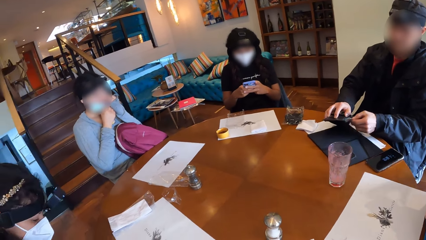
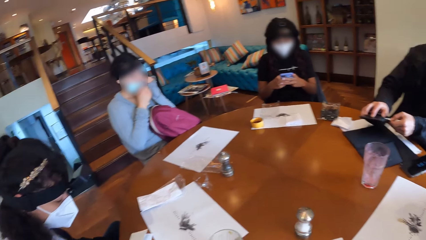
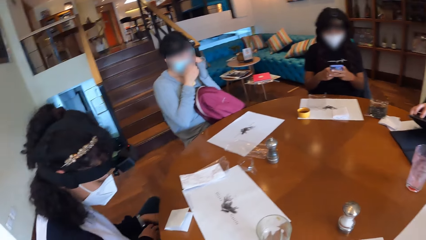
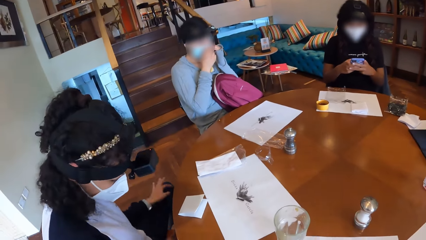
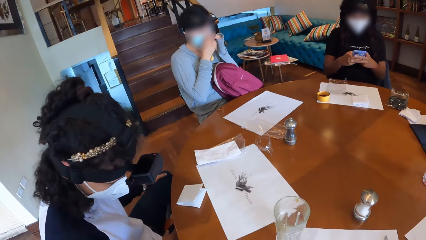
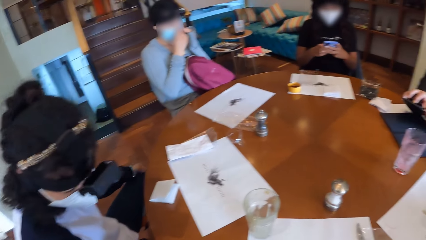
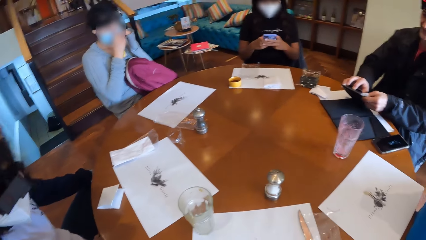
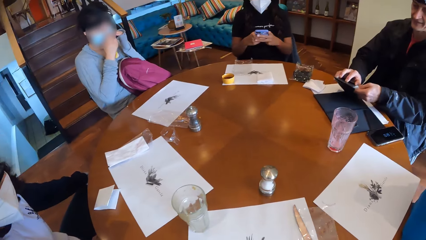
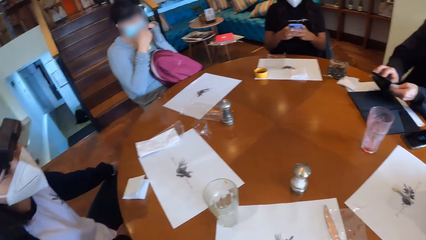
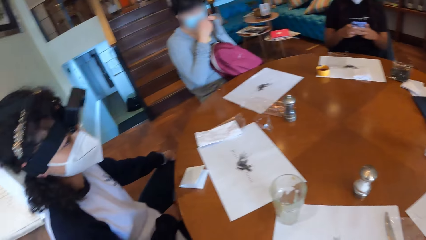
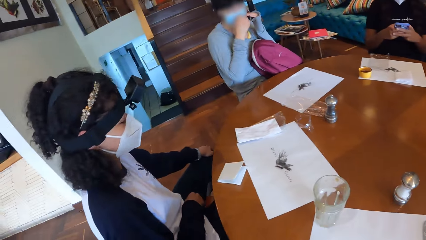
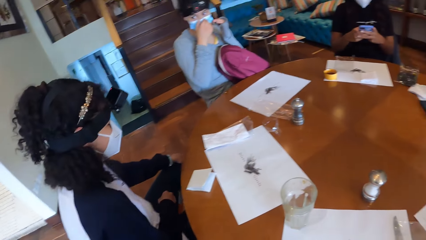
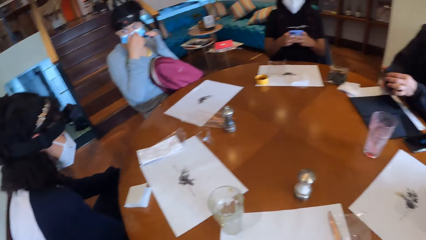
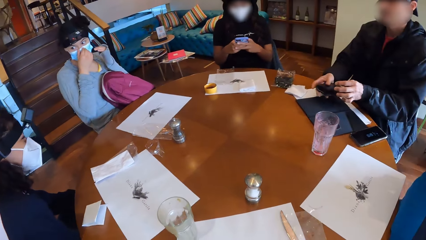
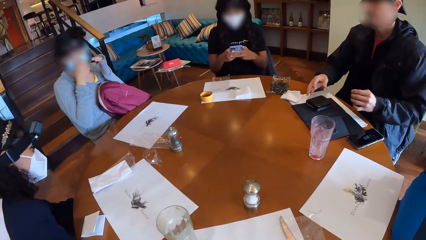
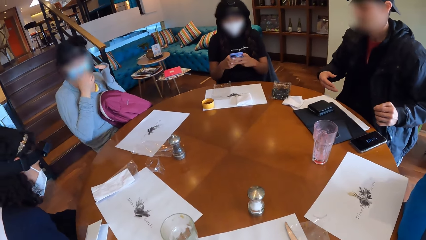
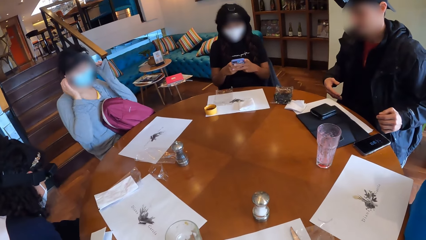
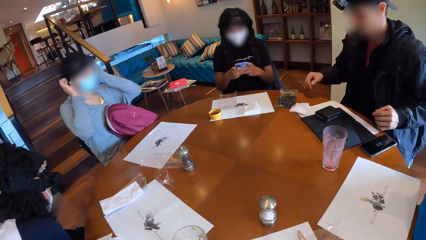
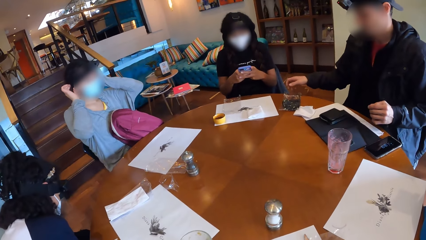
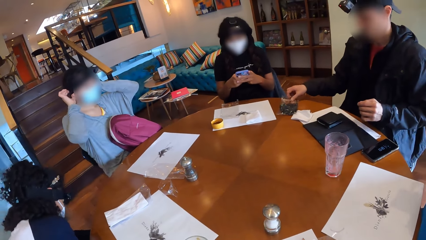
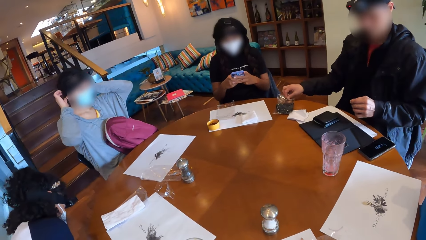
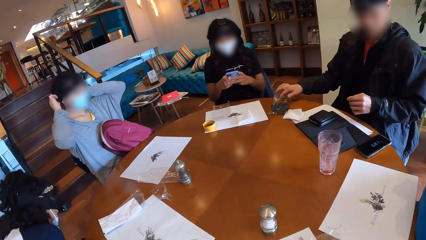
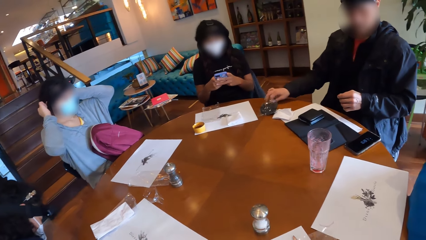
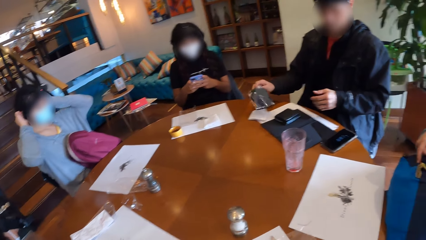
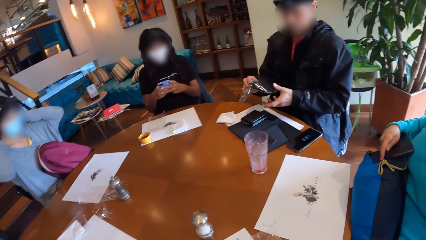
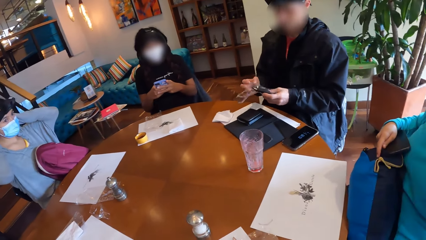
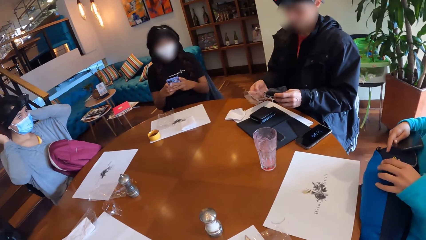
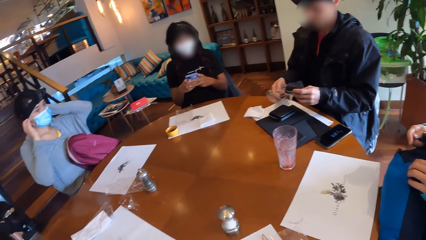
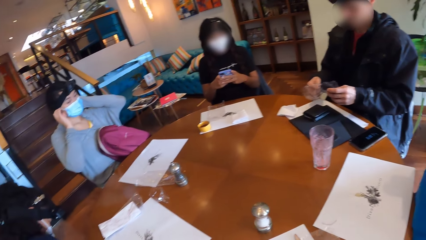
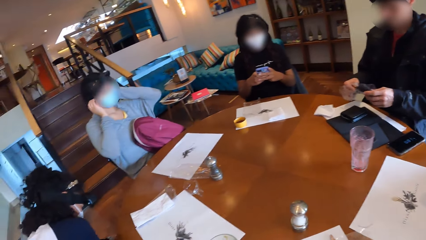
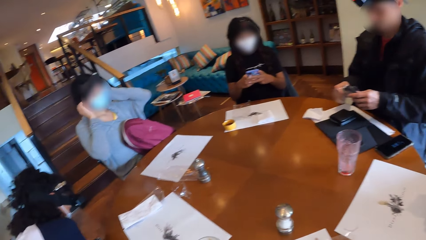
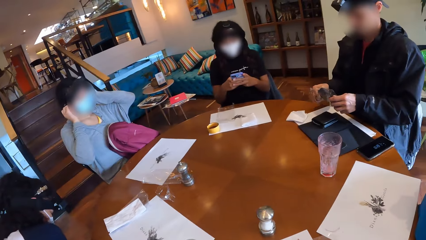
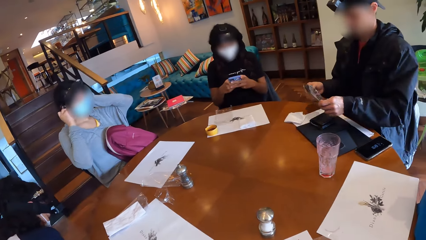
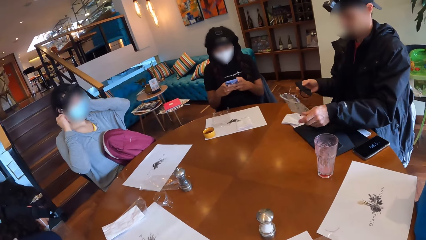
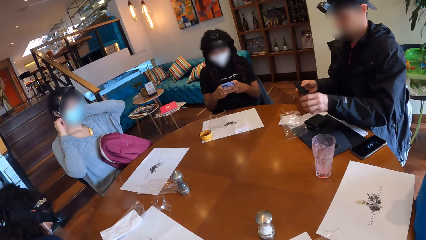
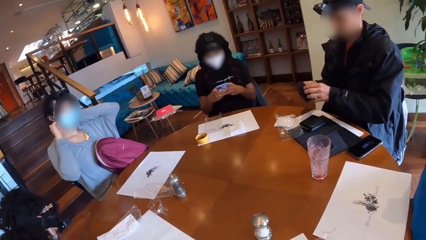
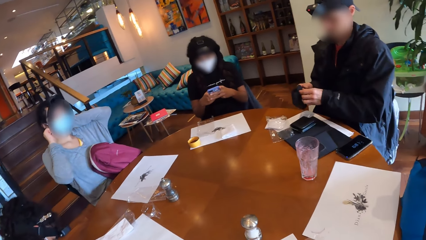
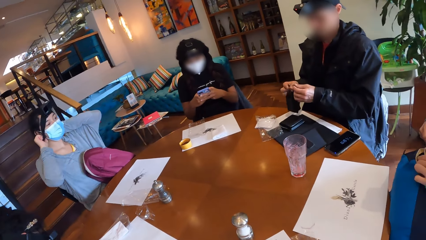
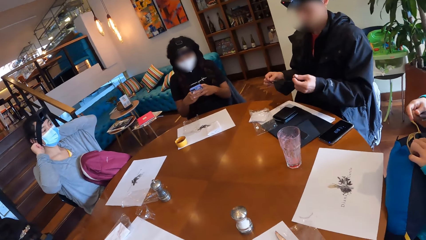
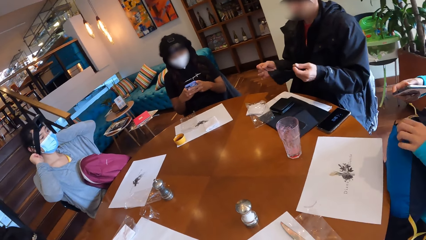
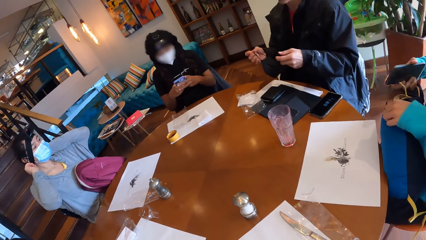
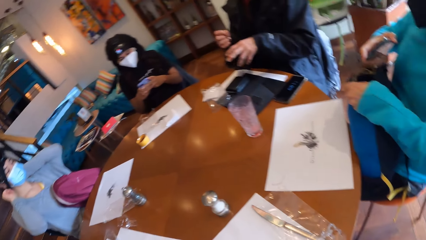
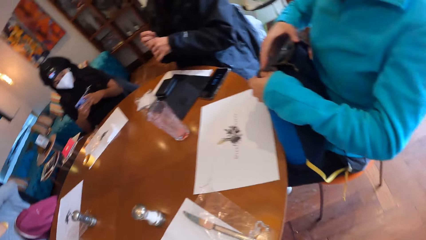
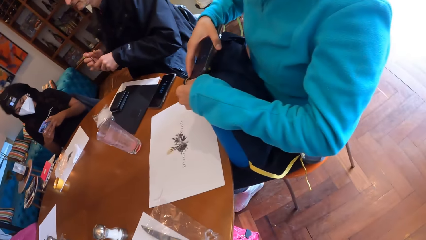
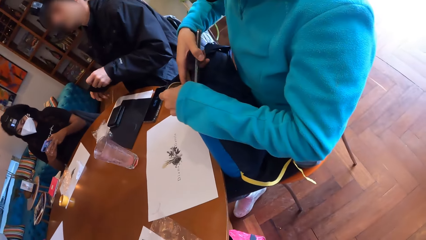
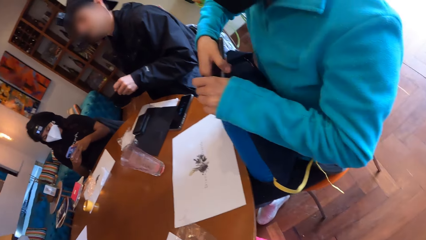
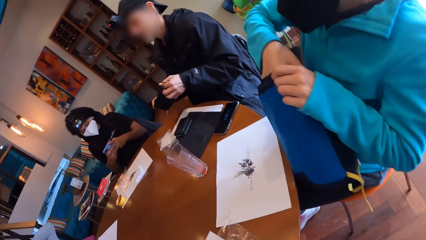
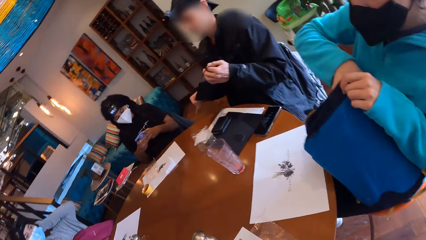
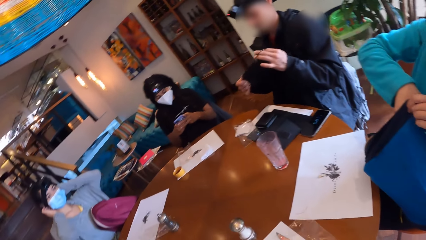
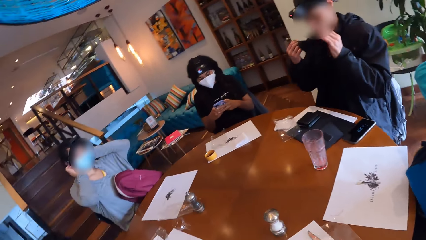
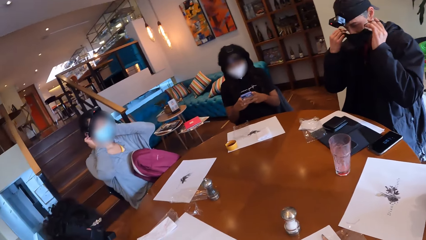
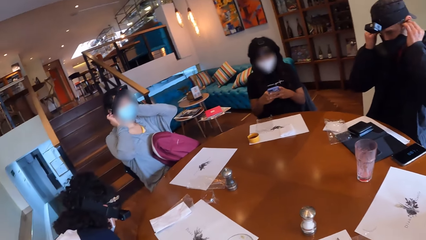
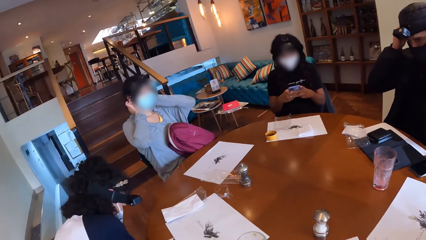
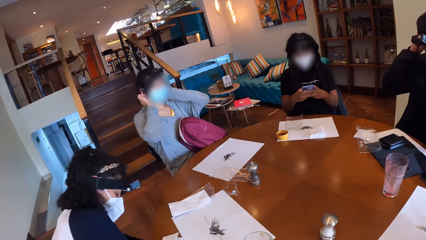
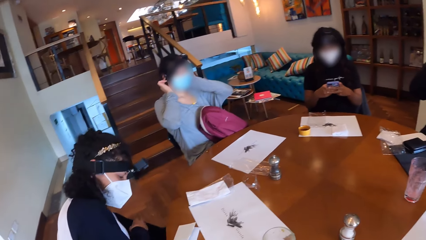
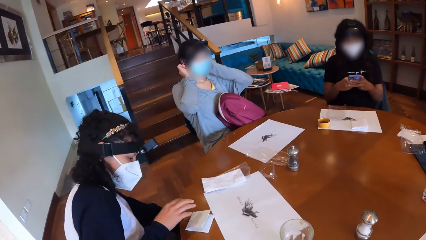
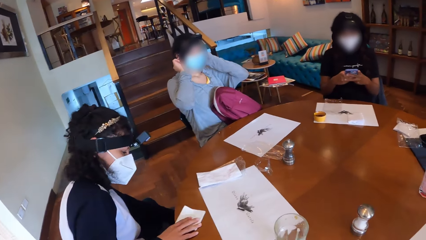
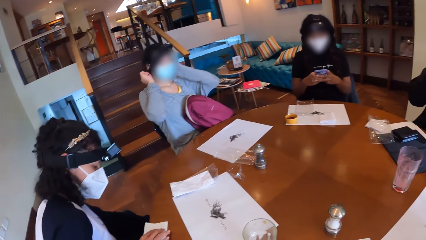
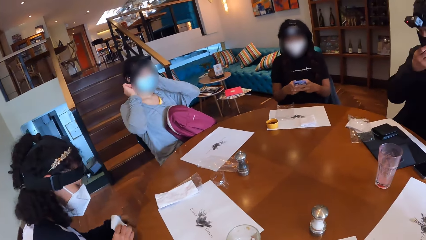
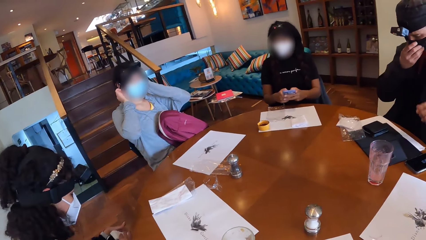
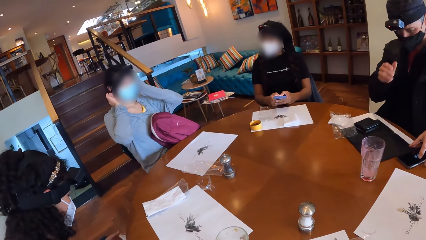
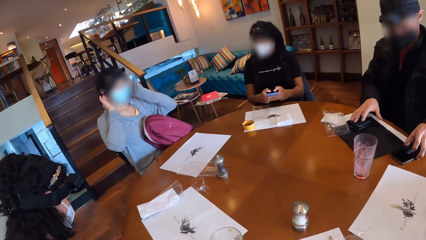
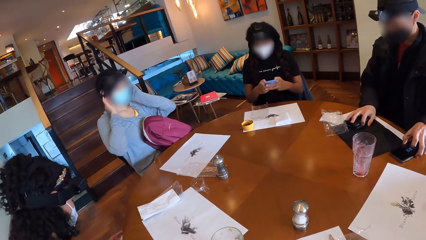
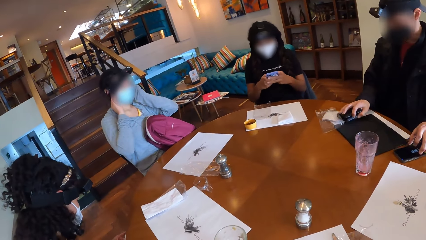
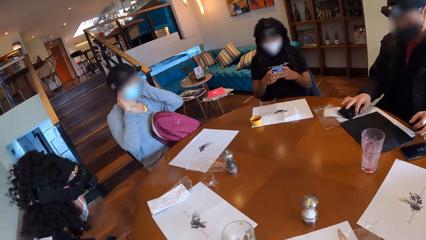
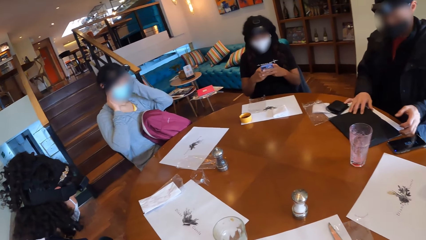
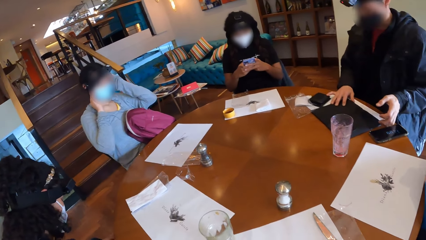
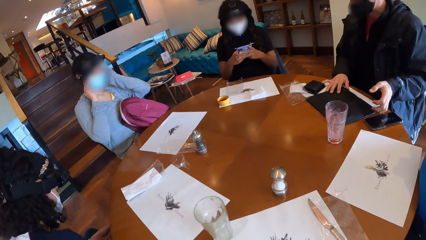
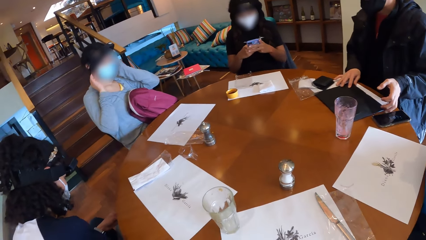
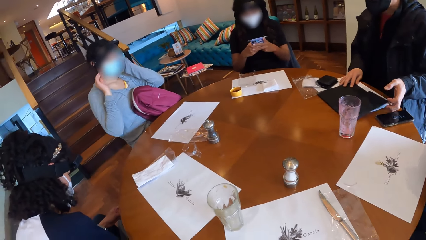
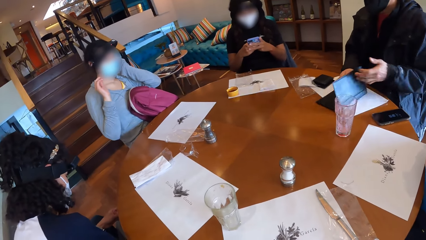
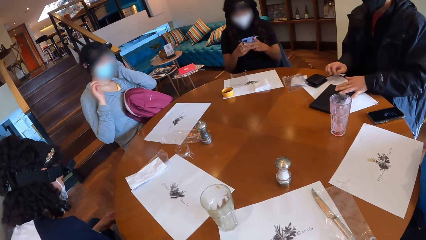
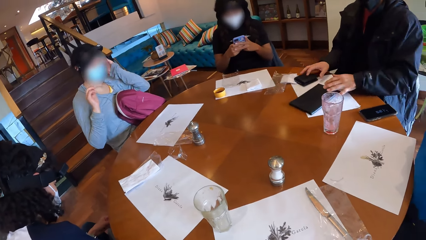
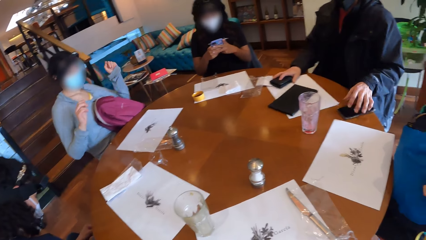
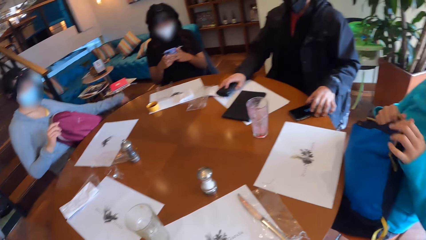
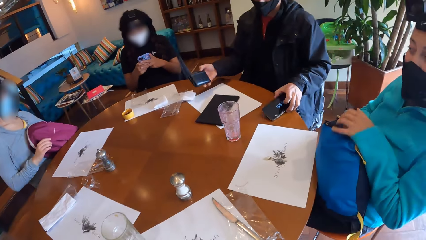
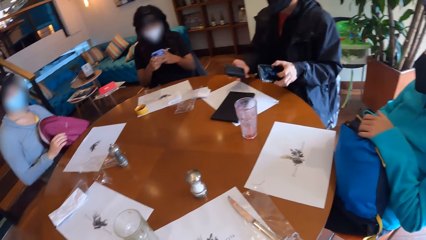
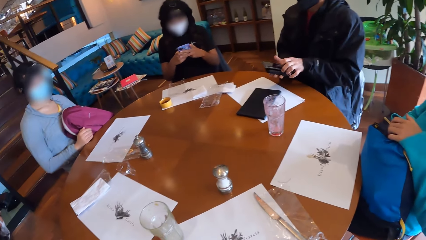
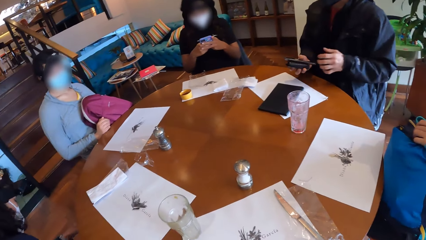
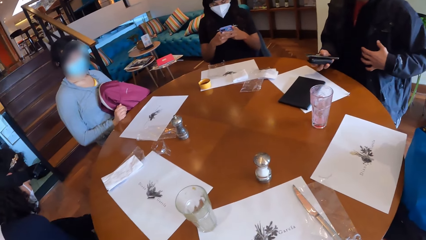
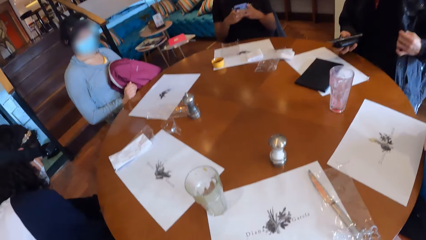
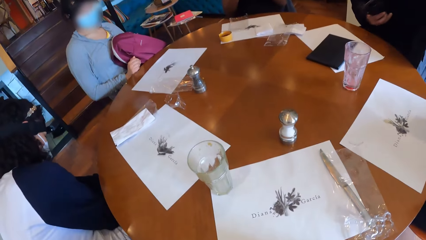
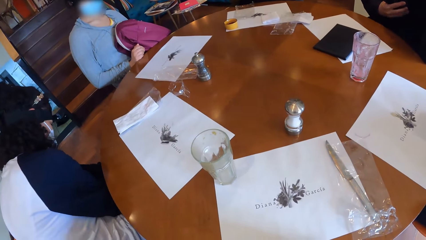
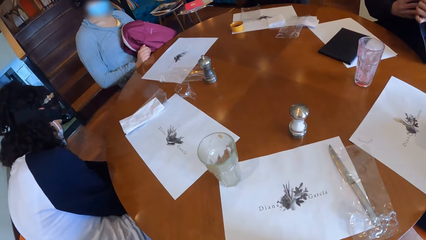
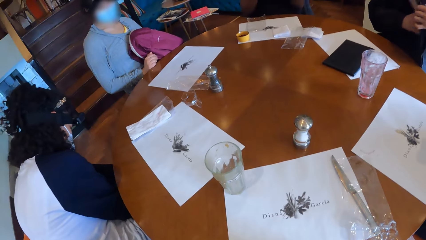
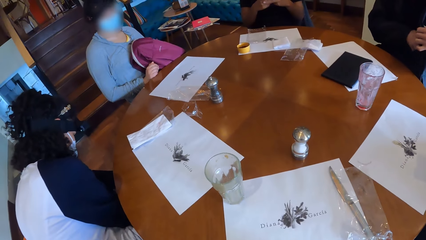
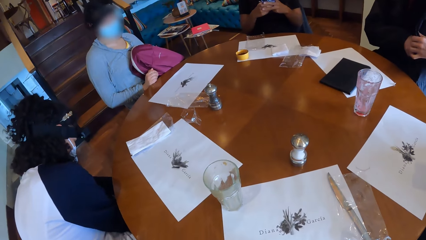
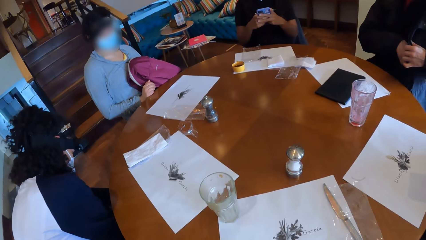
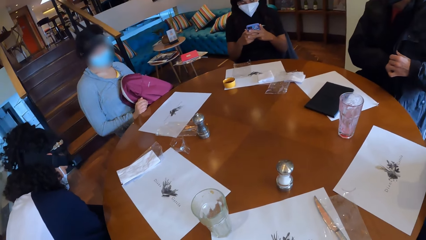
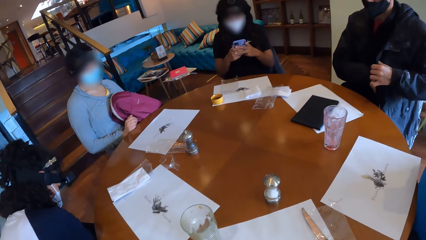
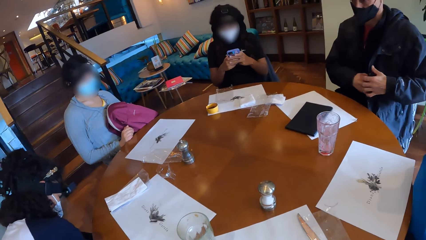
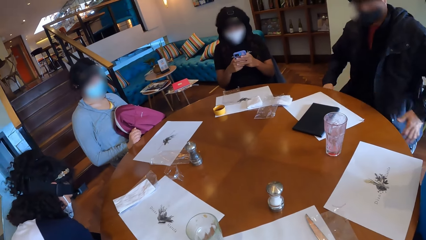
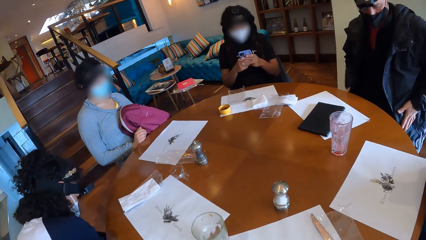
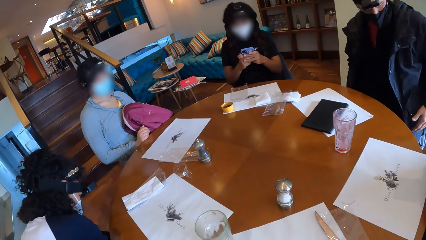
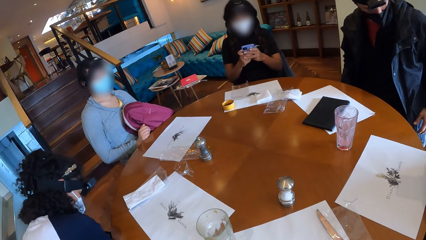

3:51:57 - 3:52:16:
The camera wearer turns around the restaurant. The man picks a nose mask from the table with his right hand. The man removes the nose mask from its nylon with his hands and drops the nylon on the table with his left hand. A woman puts the phone in her bag with her right hand. The man wears the nose mask with his hands. Another woman picks the bill from the table with her right hand. The man moves the phone and the wallet on the table with his hands. The man closes the bill book on the table with his hands. The man picks the wallet with his right hand. The man passes the phone from his left hand to the right hand with the wallet. The man puts the wallet and the phone in his jacket pocket with his right hand.
